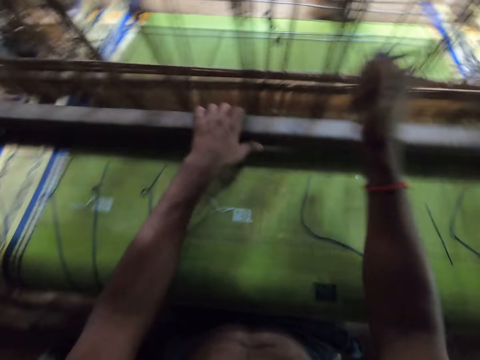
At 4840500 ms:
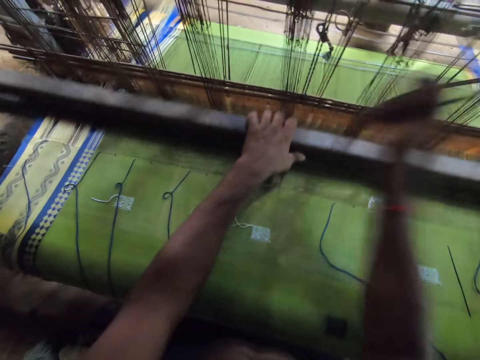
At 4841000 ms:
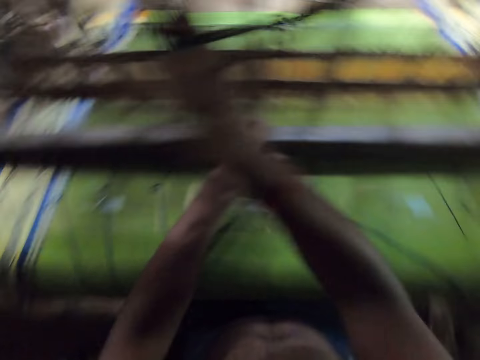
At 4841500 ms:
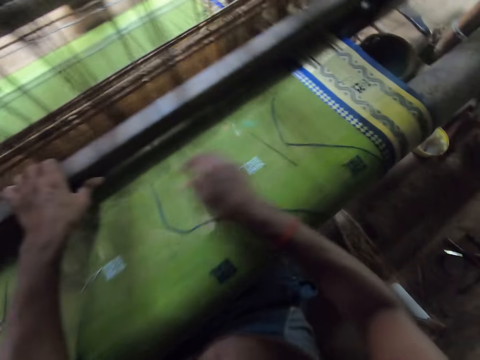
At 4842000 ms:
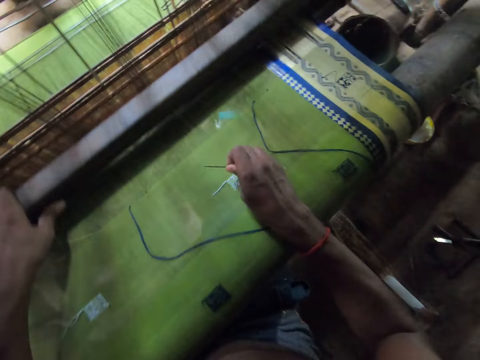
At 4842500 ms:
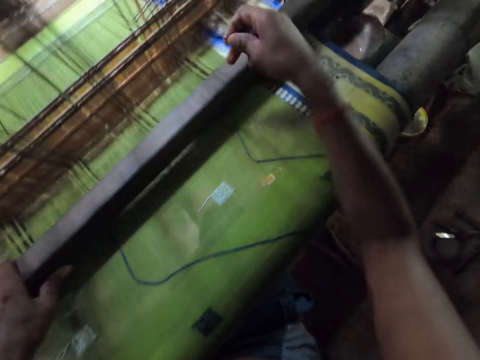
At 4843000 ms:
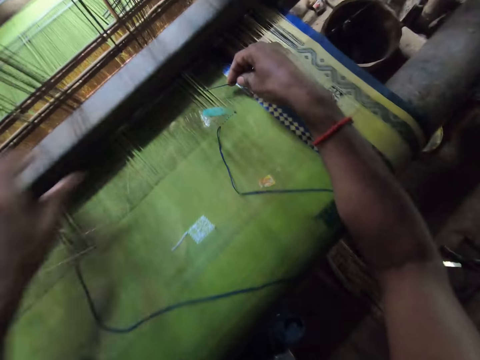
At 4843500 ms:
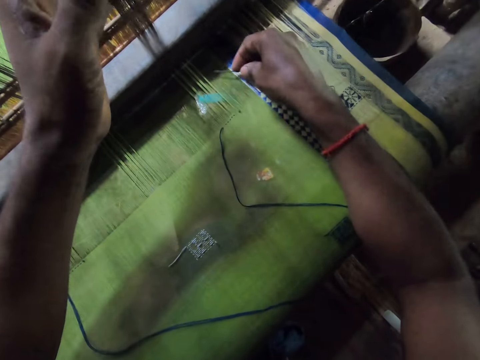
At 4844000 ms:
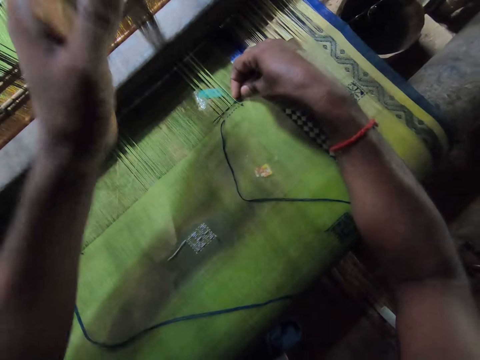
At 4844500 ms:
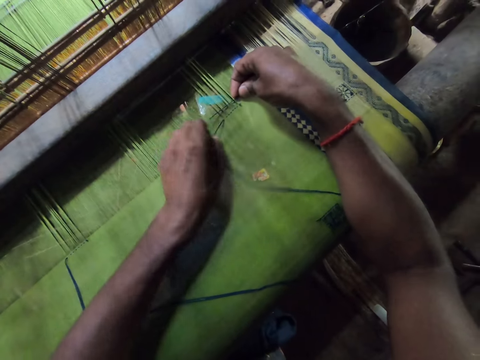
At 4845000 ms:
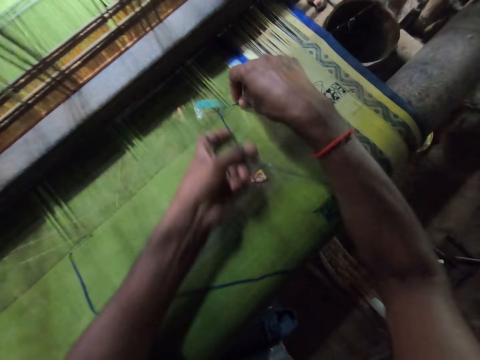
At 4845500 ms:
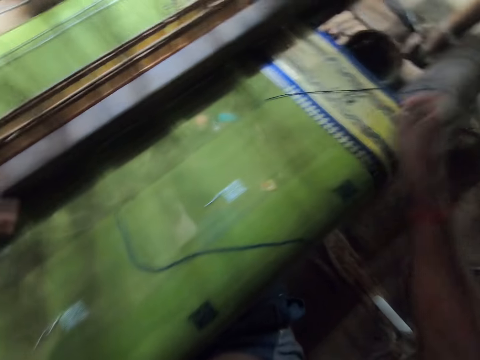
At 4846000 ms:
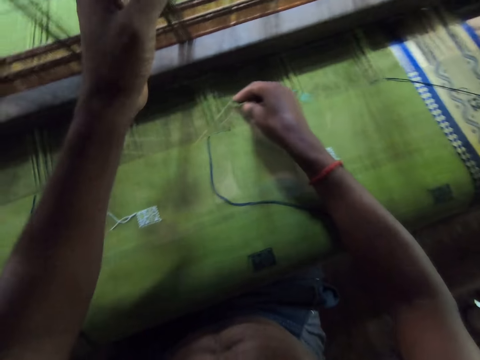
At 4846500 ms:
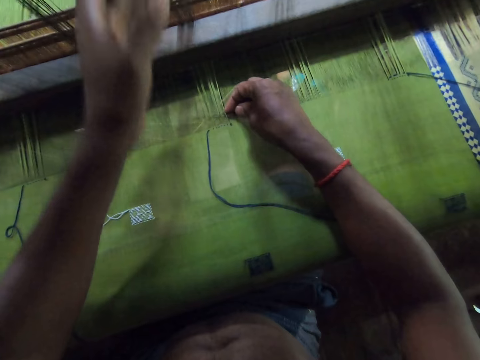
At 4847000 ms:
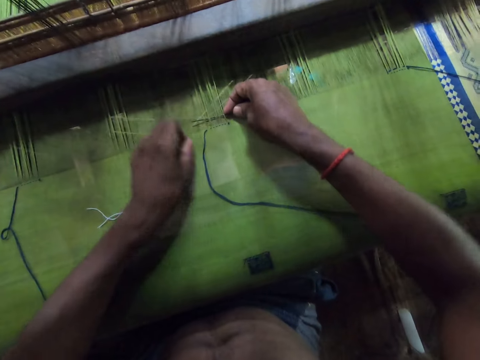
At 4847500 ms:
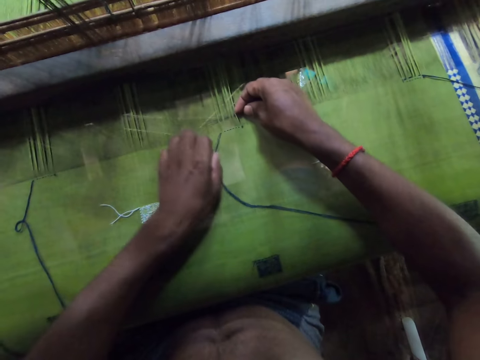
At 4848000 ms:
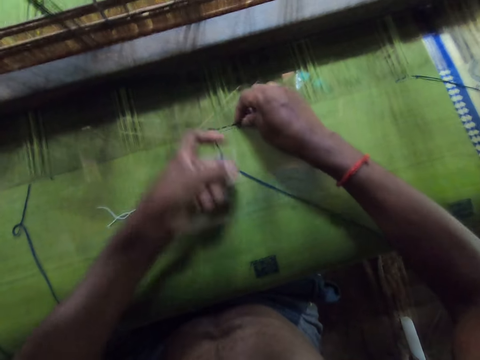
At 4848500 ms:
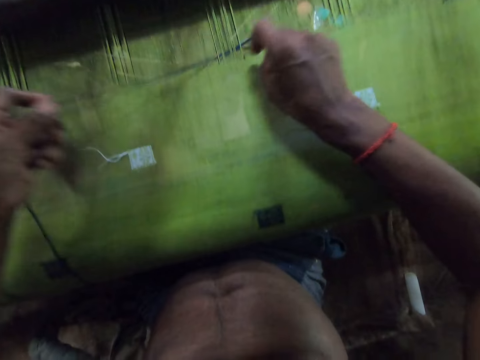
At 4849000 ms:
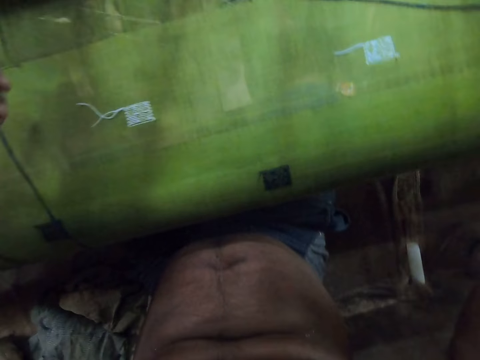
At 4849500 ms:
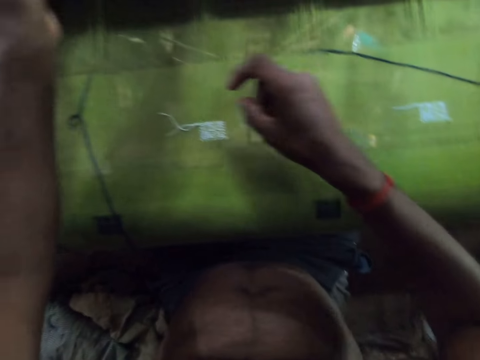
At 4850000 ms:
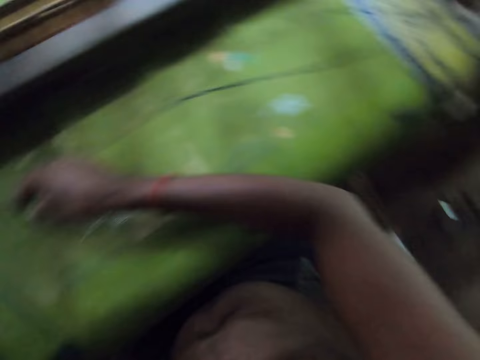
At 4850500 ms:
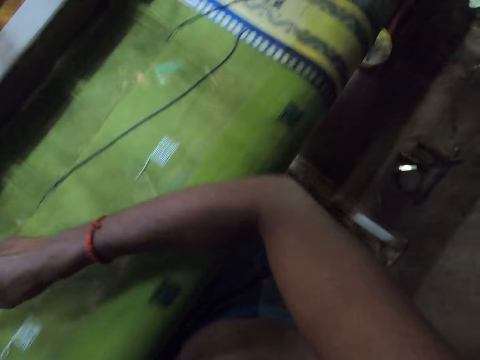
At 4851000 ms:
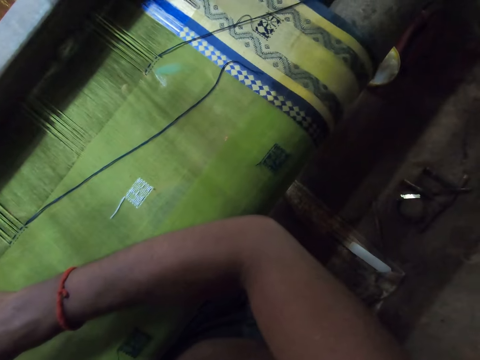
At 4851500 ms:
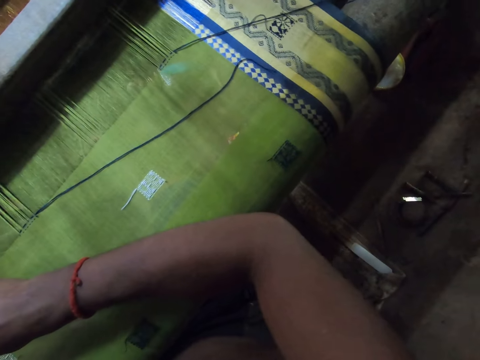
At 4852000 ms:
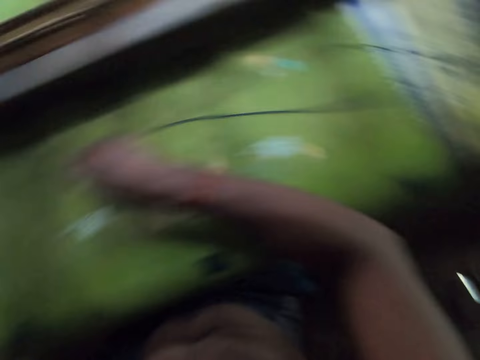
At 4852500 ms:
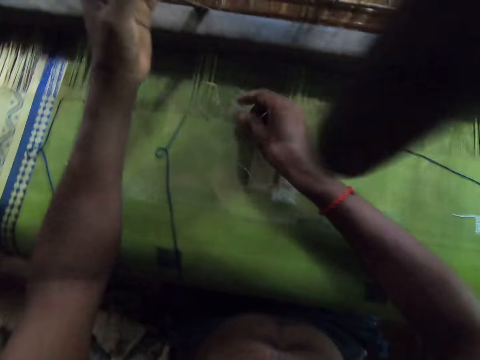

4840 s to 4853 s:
The camera wearer picks the needle on the mat with his right hand. He holds some ropes on the mat weaving machine with his left hand. He pulls strings through the cloth on the textile machine. He holds the thread on the mat with his left hand. He ties the thread in his left hand around the needle in his right hand. He pulls the thread on the mat with his left hand and pulls the thread on the mat with the needle in his right hand. He holds the thread on the mat with his left hand. He ties the thread in his left hand around the needle in his right hand. He pulls the thread on the mat with his left hand and pulls the thread on the mat with the needle in his right hand. He looks around.

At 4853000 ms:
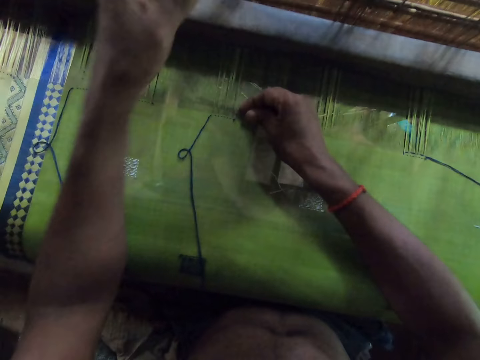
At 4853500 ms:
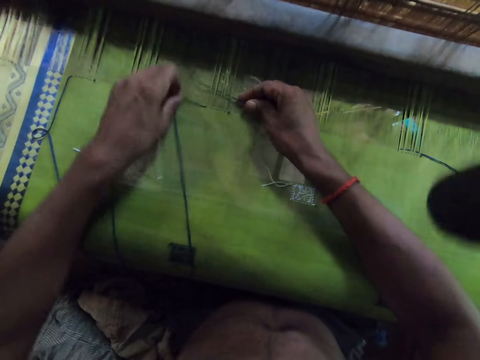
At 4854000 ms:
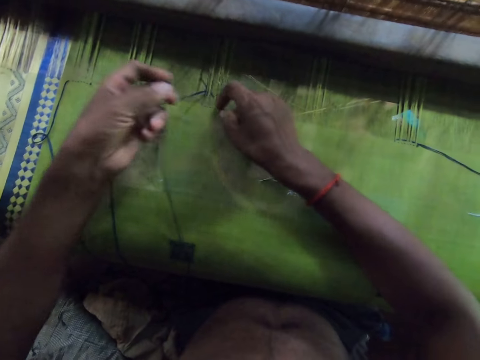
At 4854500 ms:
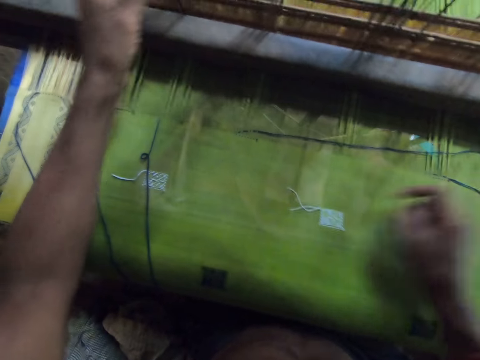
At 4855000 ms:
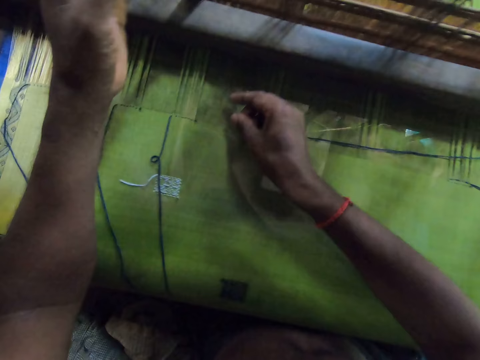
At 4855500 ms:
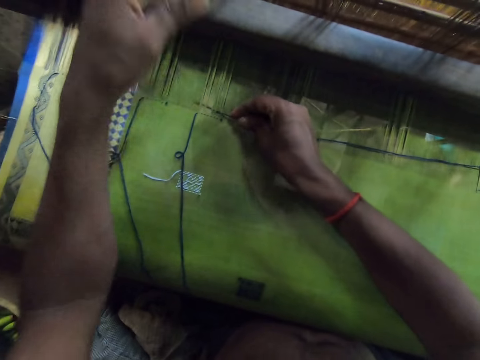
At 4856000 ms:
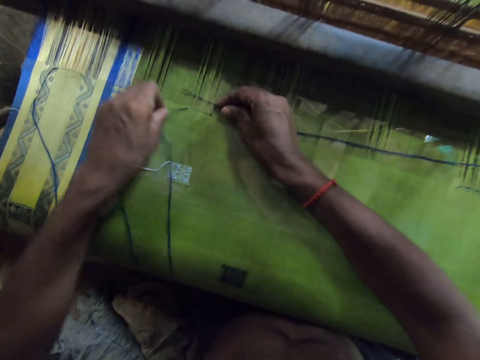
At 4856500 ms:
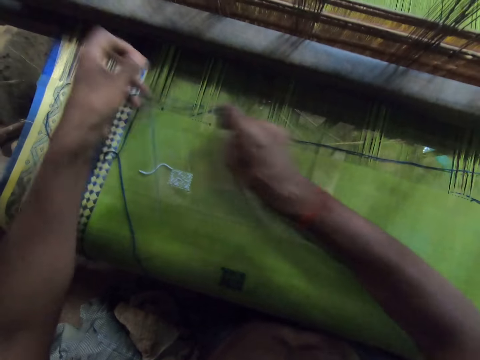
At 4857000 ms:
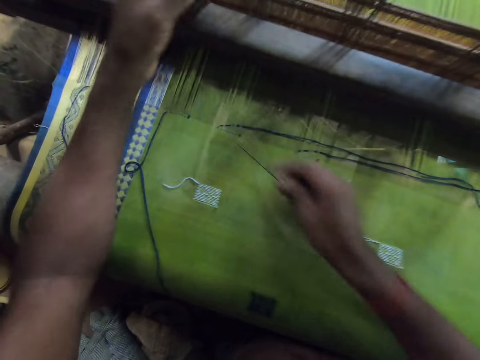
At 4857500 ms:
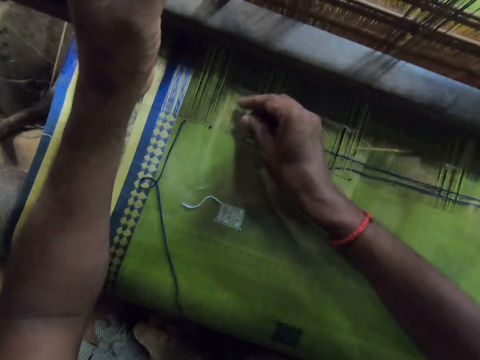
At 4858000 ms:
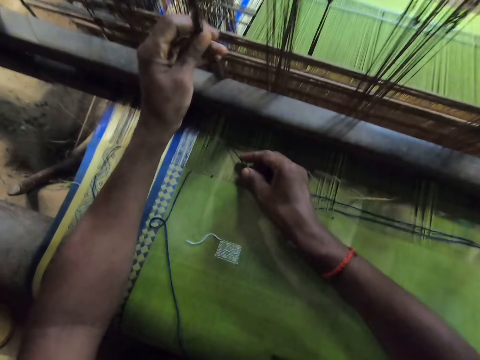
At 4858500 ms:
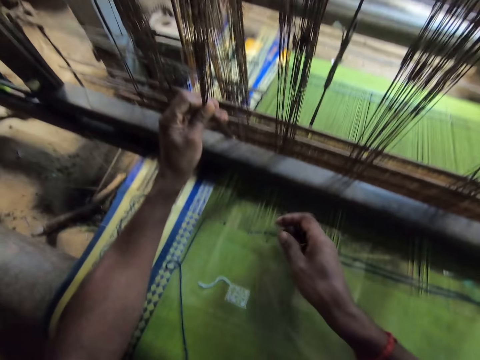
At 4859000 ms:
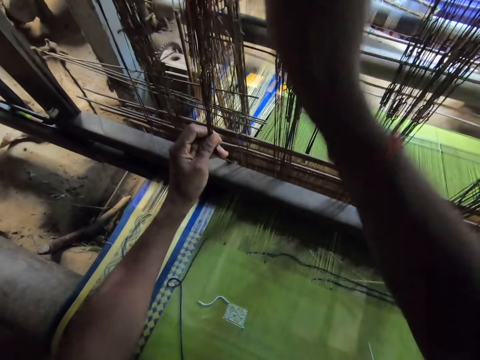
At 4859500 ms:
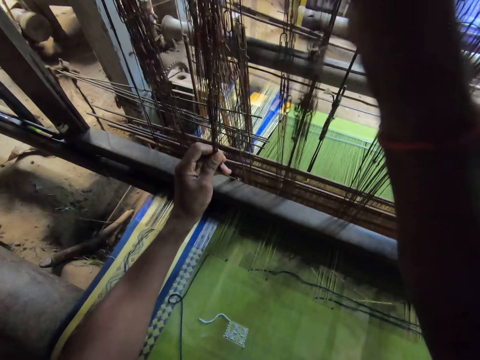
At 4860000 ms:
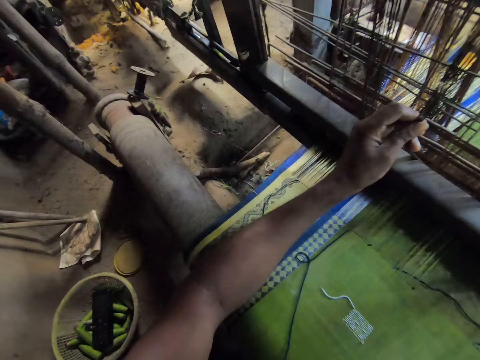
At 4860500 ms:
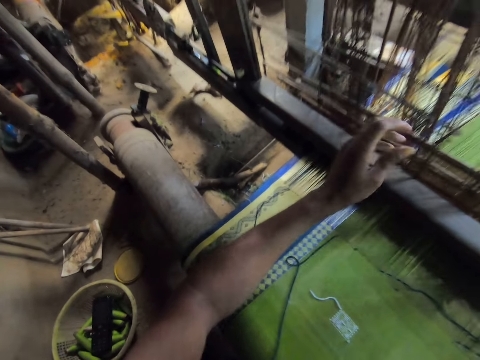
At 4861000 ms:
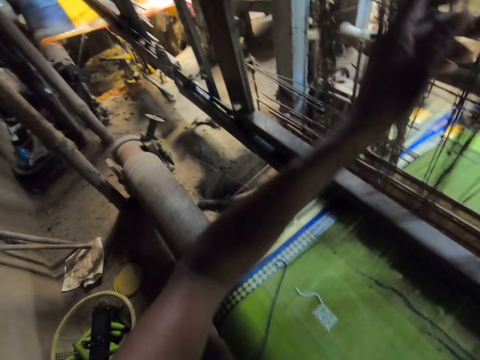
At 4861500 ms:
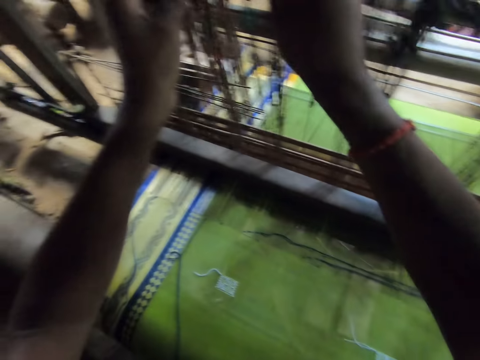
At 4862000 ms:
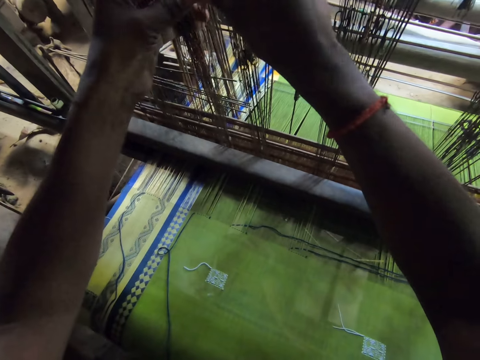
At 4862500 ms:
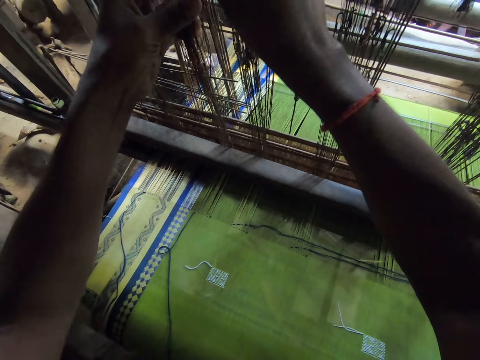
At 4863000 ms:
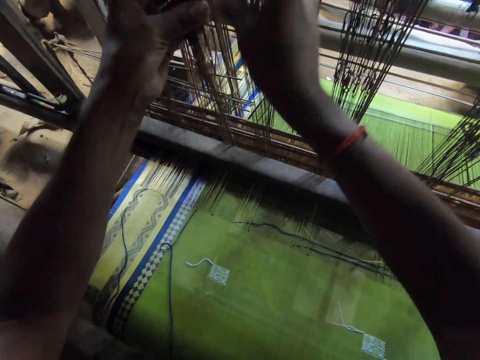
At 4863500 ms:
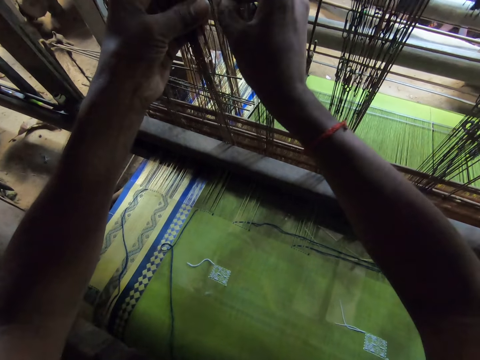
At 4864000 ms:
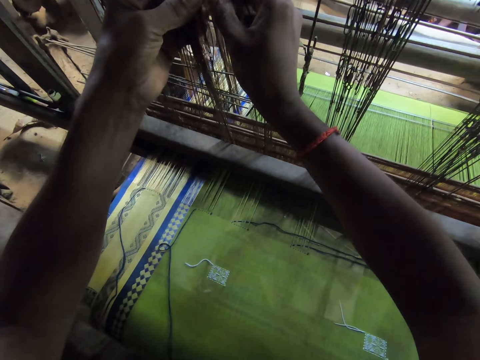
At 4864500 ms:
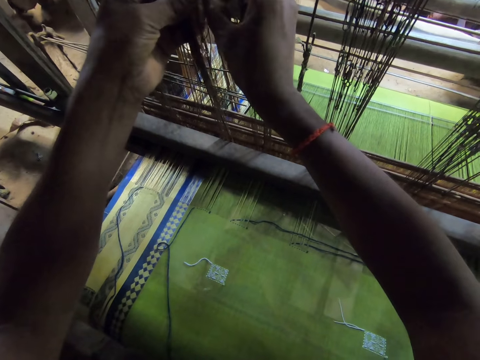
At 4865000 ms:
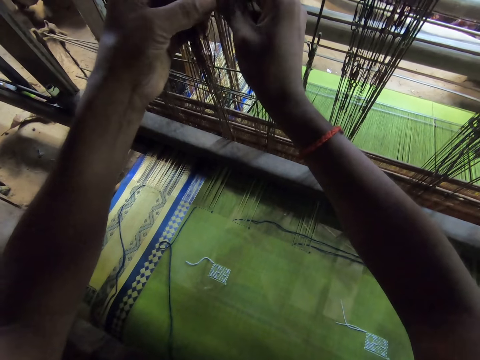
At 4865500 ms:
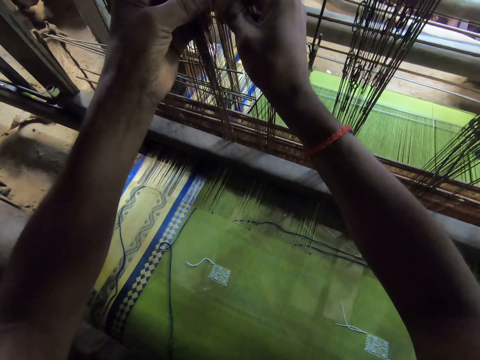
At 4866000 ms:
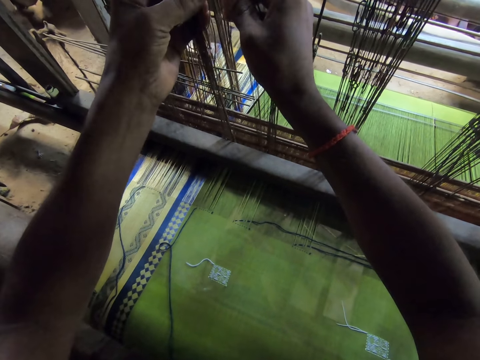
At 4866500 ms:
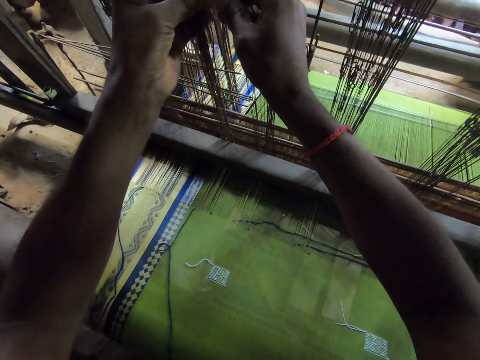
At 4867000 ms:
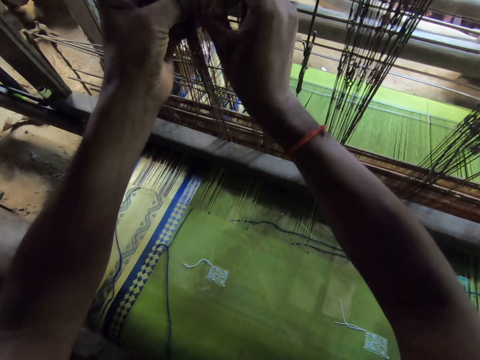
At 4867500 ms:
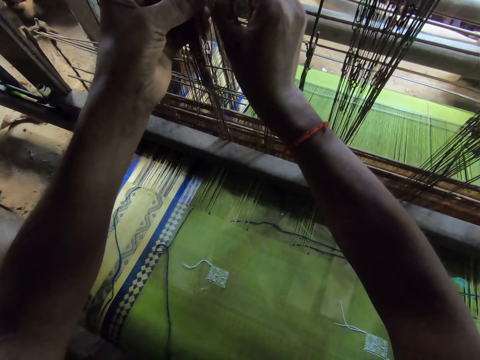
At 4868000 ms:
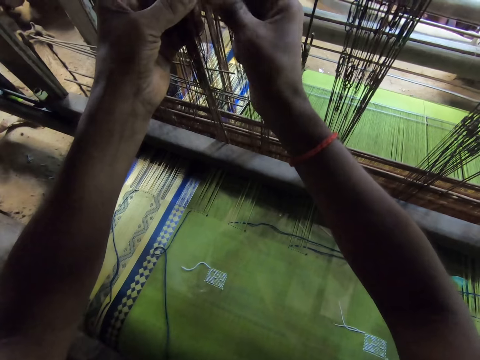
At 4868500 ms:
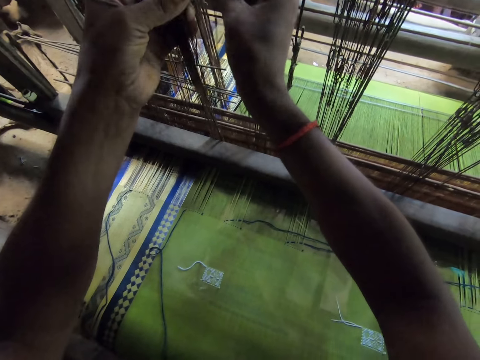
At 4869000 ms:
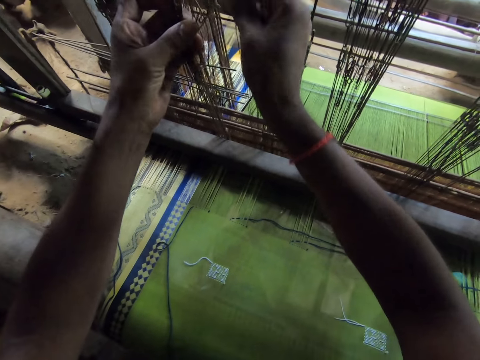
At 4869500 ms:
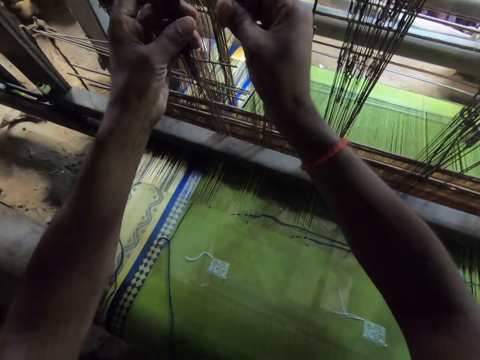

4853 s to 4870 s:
The camera wearer holds the thread on the mat with his left hand. He ties the thread in his left hand around the needle in his right hand. He moves strings through the cloth. He pulls the thread on the mat with the needle in his right hand. He holds the thread on the mat with his left hand. He ties the thread in his left hand around the needle in his right hand. He pulls the thread on the mat with the needle in his right hand. He holds some ropes on the mat weaving machine with his left hand. He holds the ropes on the mat weaving machine with his right hand. He does something. He sorts the rope on the mat weaving machine with both hands.
